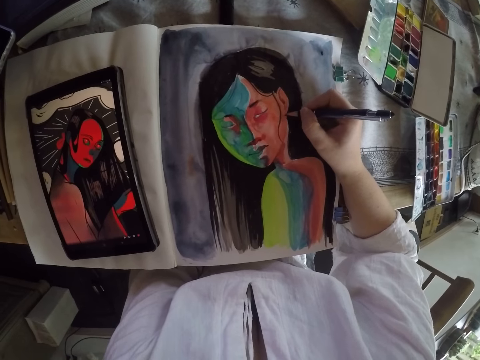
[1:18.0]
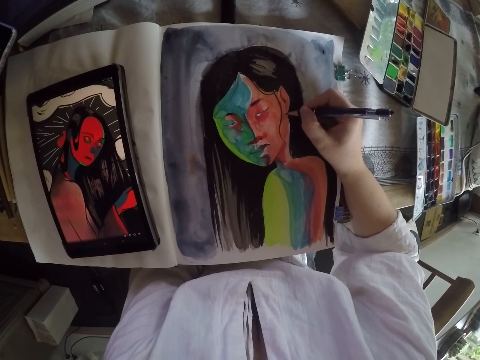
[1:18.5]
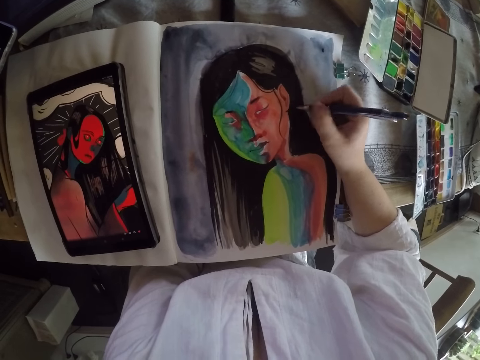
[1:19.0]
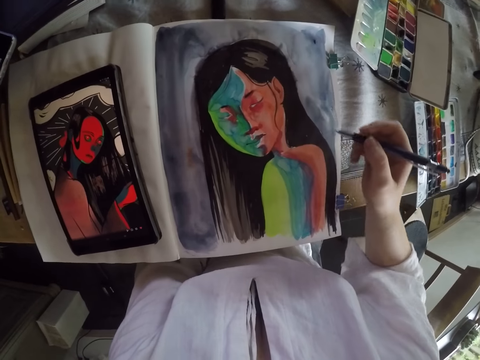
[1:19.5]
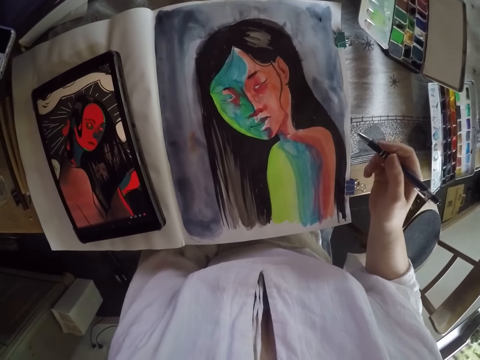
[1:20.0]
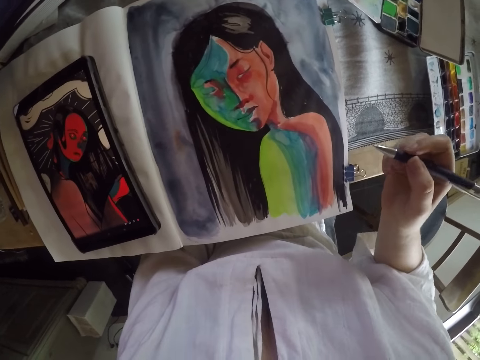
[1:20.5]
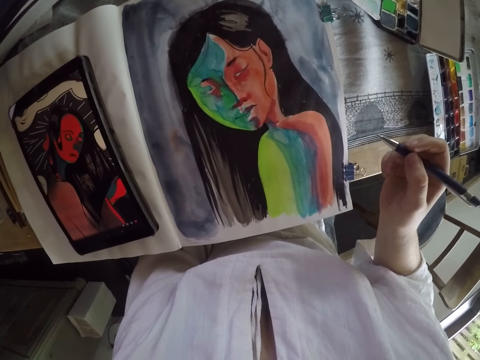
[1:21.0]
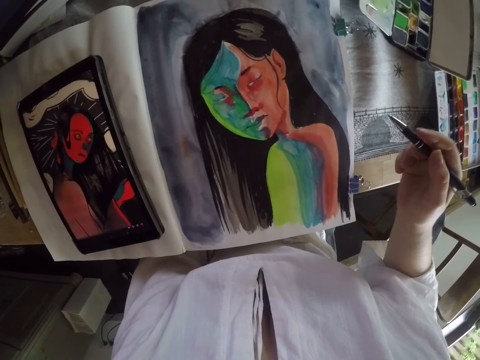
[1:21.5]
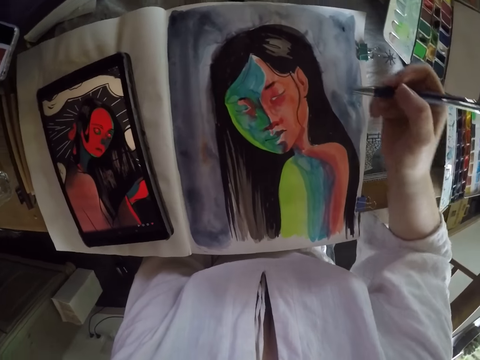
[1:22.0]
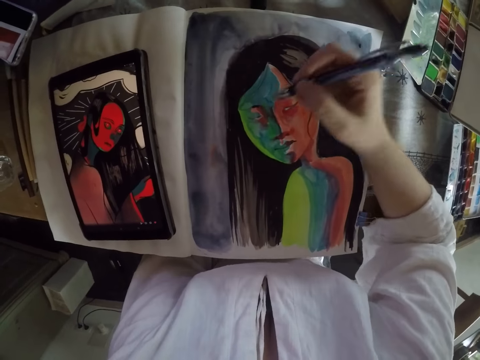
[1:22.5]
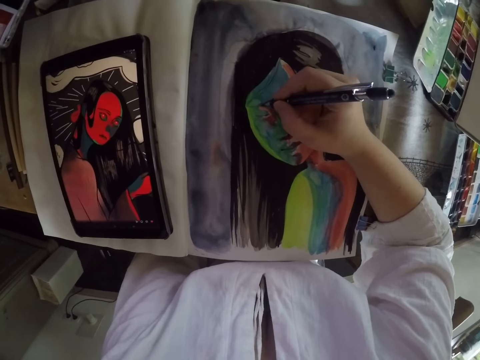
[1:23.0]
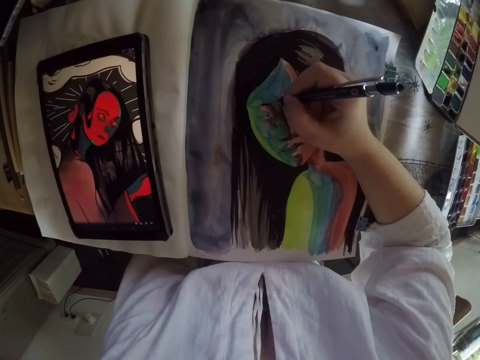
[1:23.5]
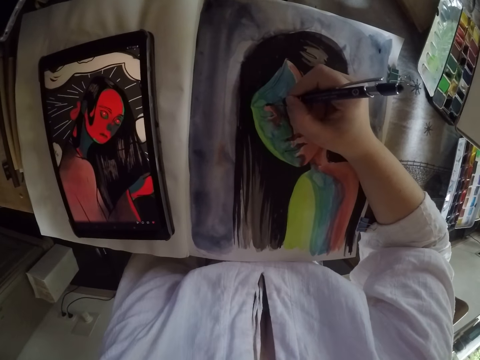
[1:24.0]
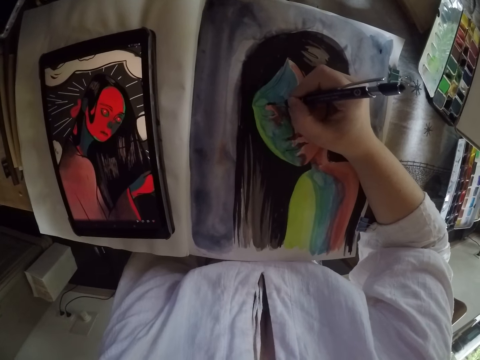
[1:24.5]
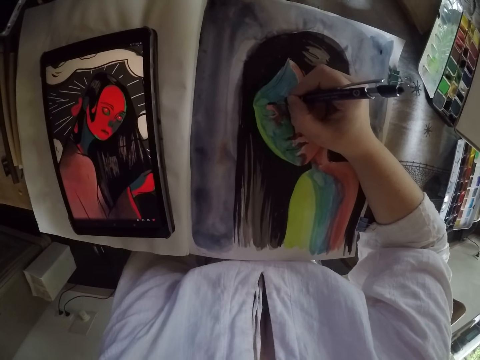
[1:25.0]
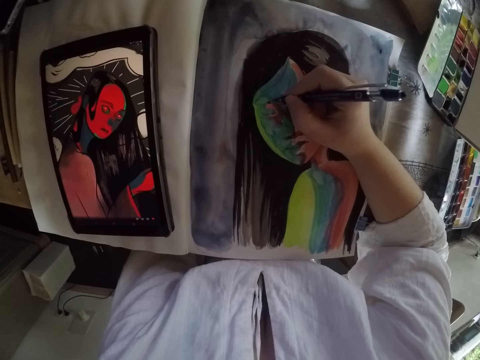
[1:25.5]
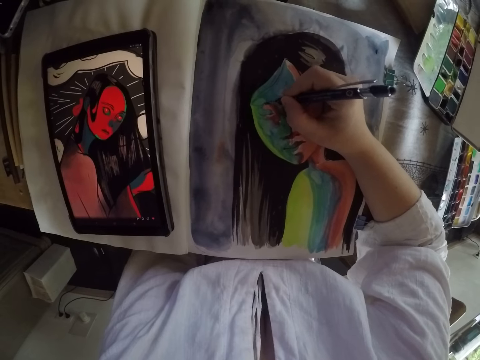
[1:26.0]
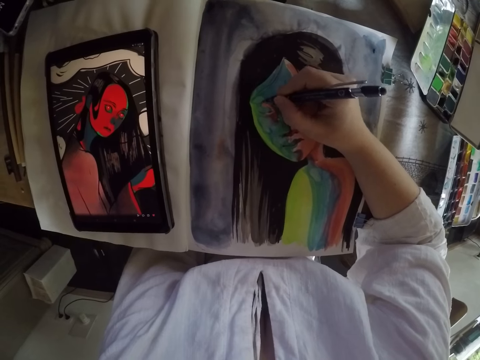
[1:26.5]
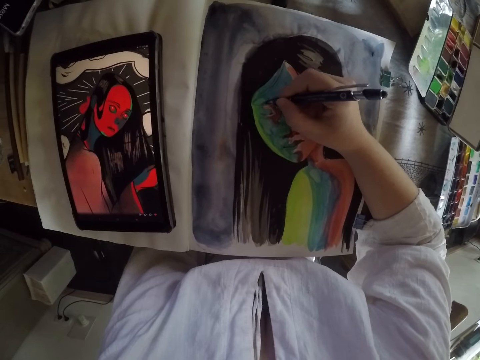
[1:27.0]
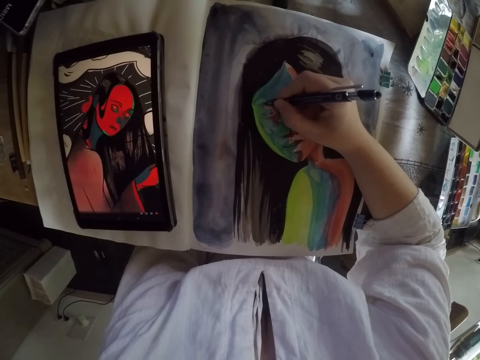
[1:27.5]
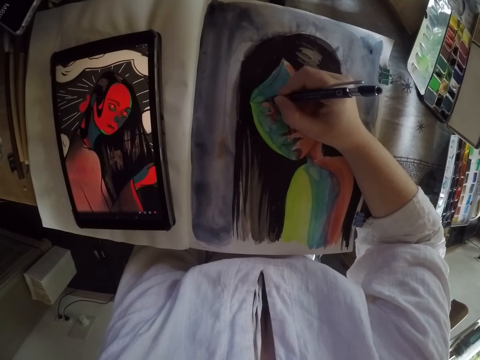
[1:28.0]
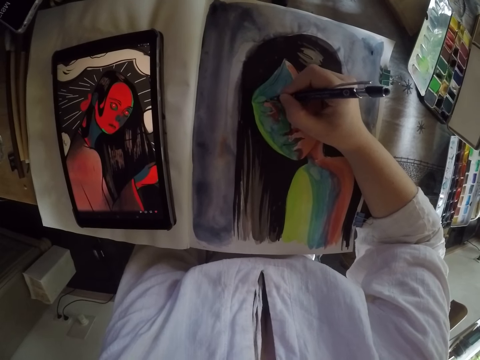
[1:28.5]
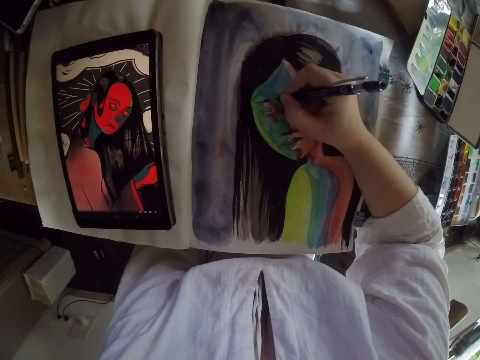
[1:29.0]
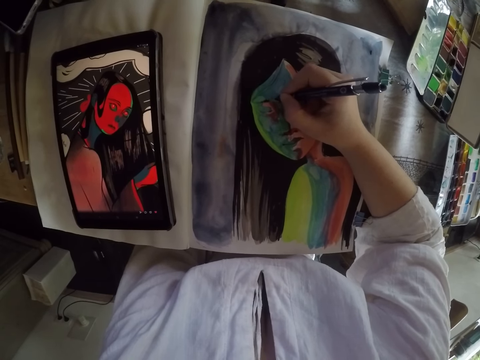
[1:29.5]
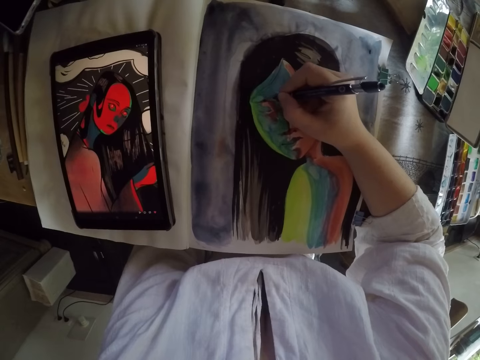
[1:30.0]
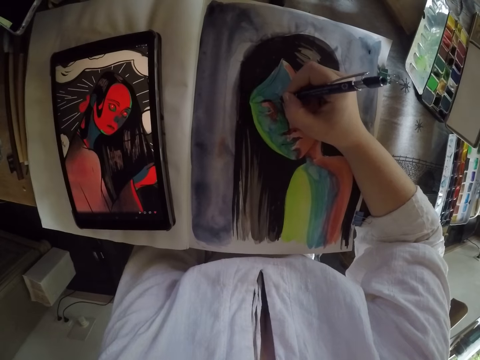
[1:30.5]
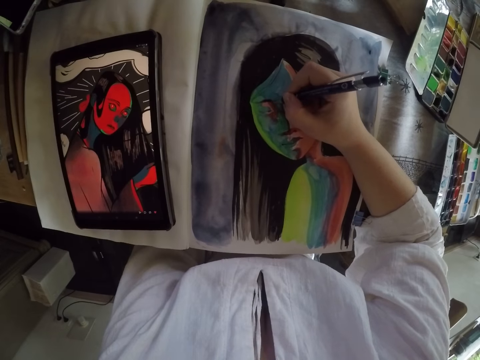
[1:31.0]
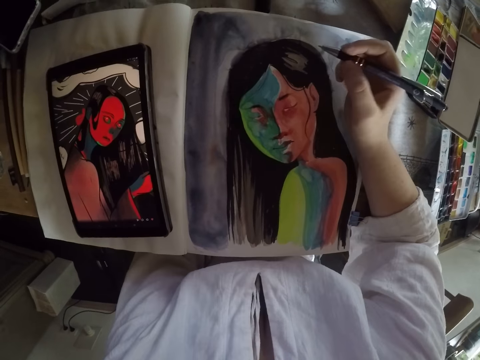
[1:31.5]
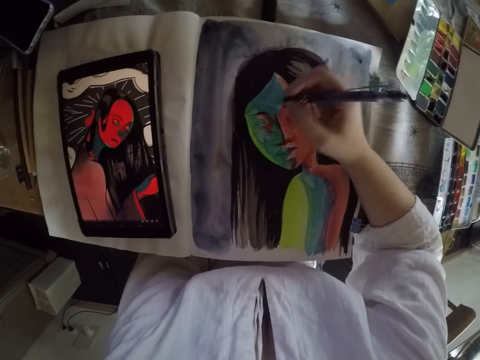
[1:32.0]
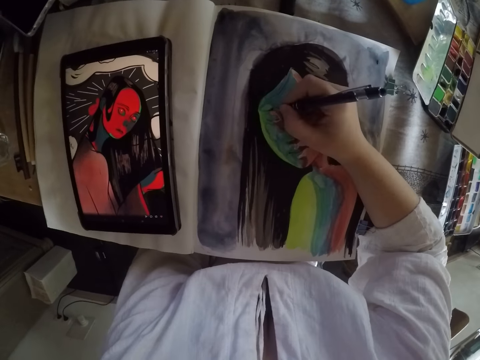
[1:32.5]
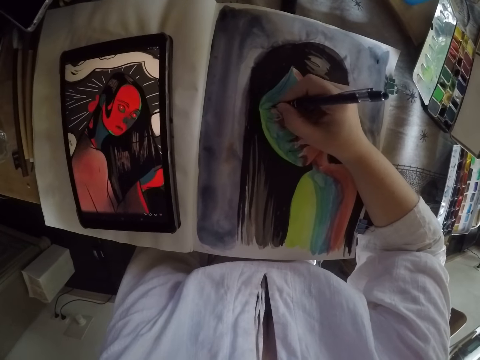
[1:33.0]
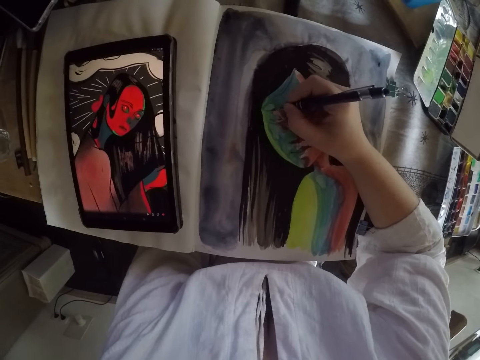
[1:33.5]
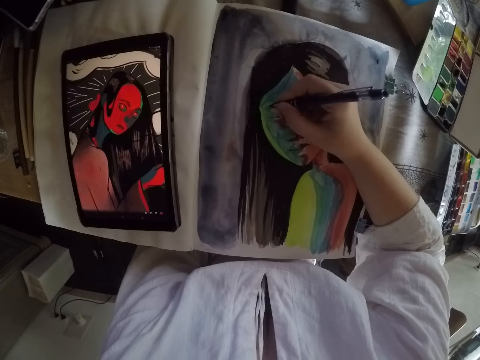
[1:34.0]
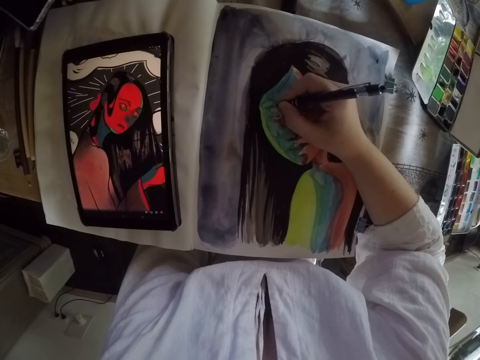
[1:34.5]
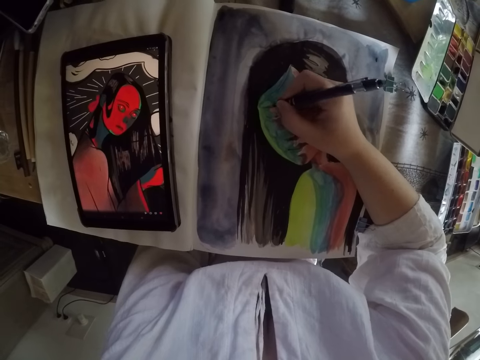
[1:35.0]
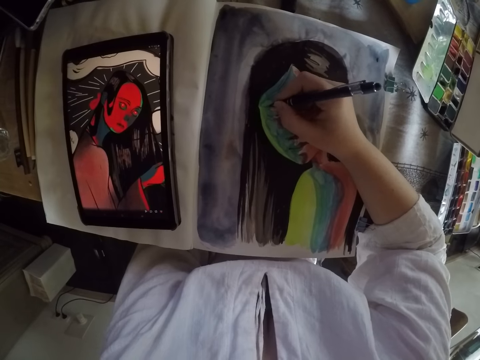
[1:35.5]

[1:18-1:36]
The camera wearer lifts the pen in her right hand from the painting. She paints the figure drawing on the book with the pen in her right hand. She lifts the pen in her right hand from the painting. She paints the figure drawing on the book with the pen in her right hand.

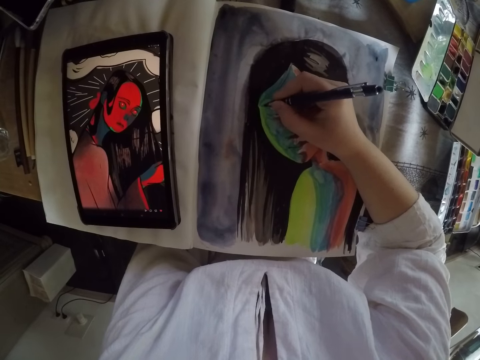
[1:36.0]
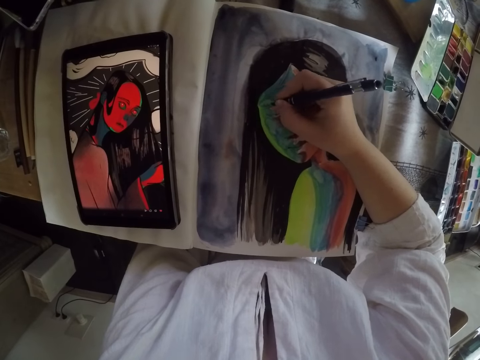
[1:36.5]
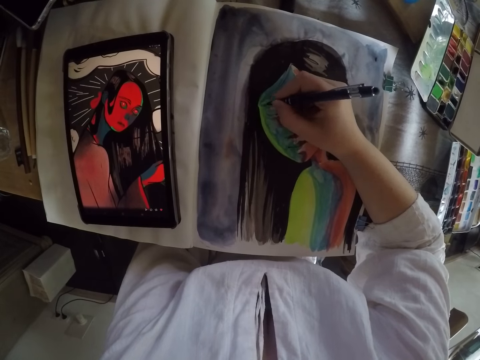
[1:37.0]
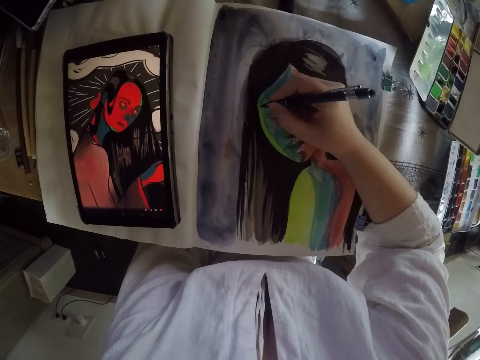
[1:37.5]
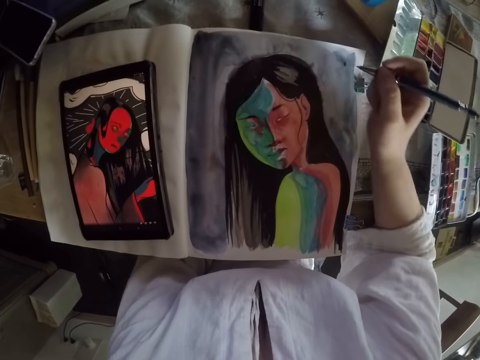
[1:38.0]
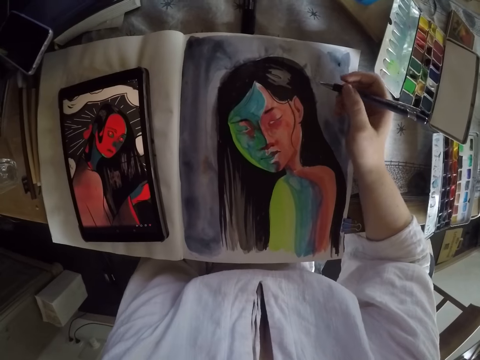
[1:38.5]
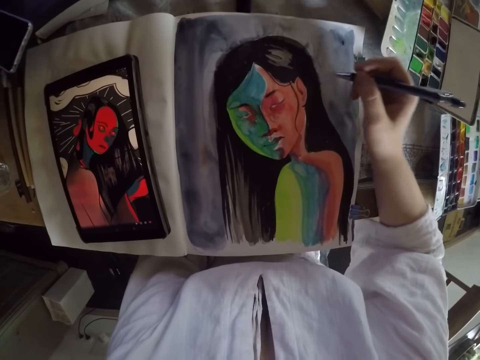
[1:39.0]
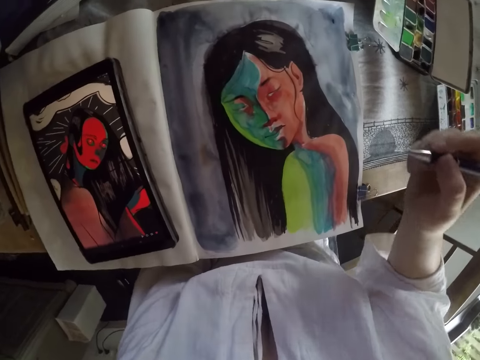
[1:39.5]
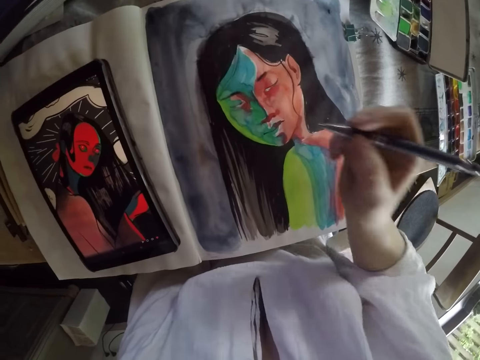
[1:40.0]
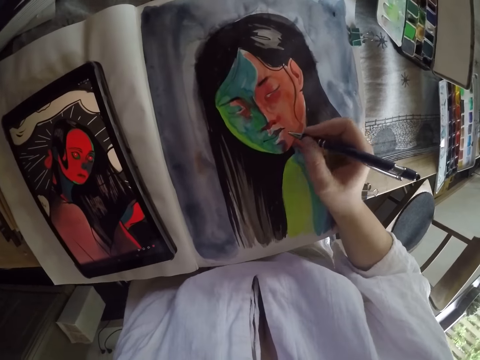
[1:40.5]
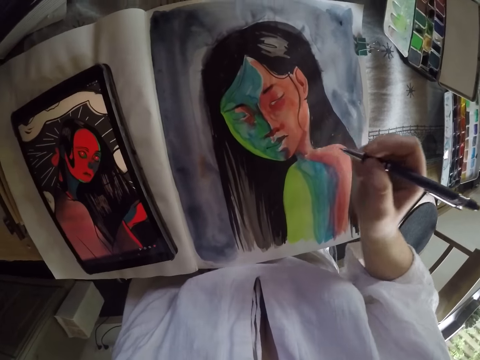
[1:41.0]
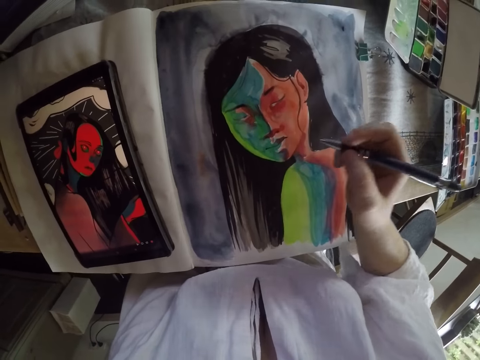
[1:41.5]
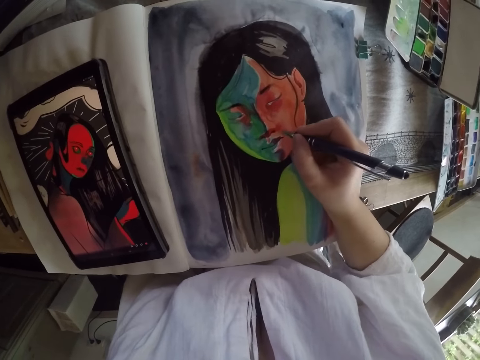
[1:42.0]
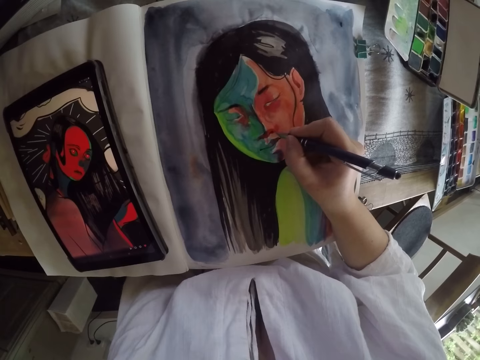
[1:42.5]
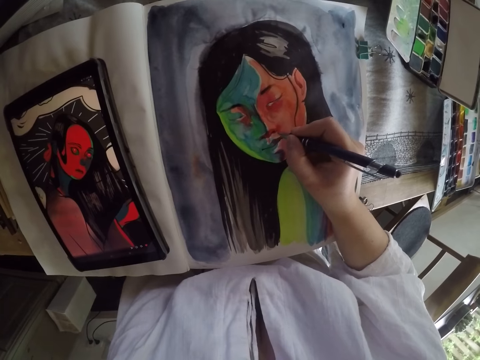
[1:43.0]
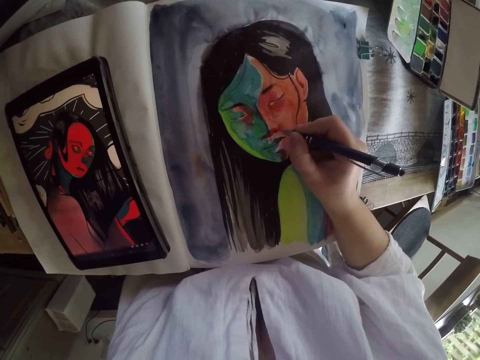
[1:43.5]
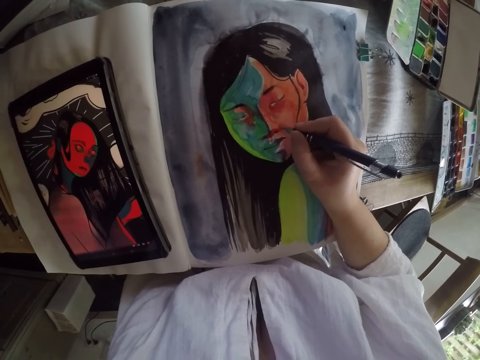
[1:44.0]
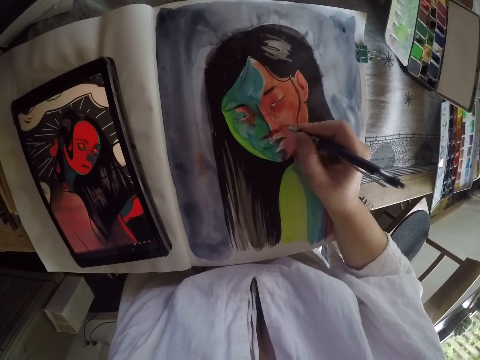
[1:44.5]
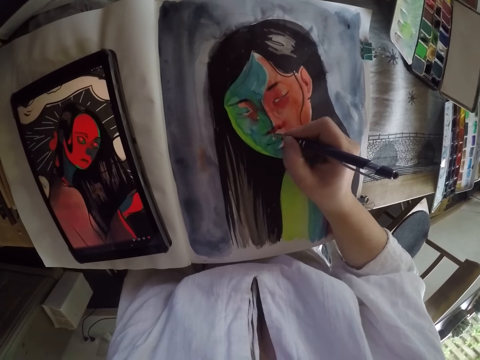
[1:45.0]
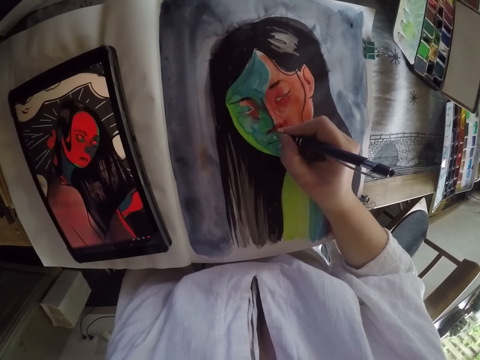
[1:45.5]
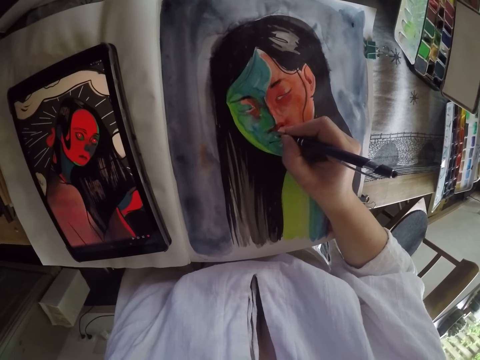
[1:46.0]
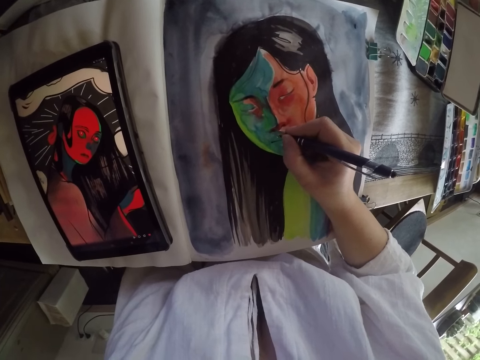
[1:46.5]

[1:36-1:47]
The camera wearer lifts the pen in her right hand from the painting. She paints the figure drawing on the book with the pen in her right hand.
